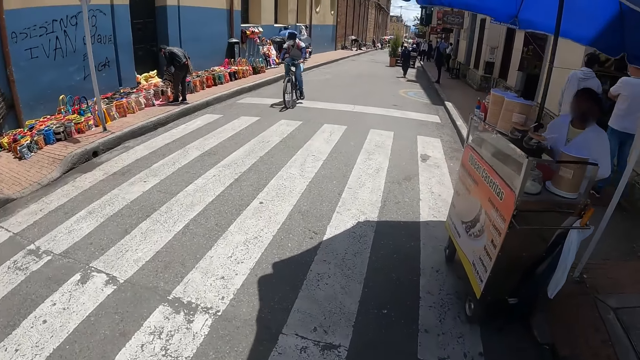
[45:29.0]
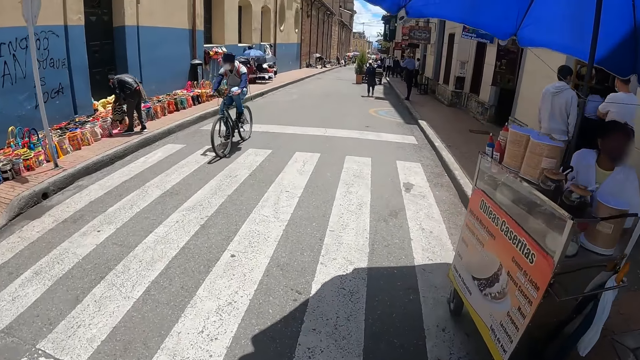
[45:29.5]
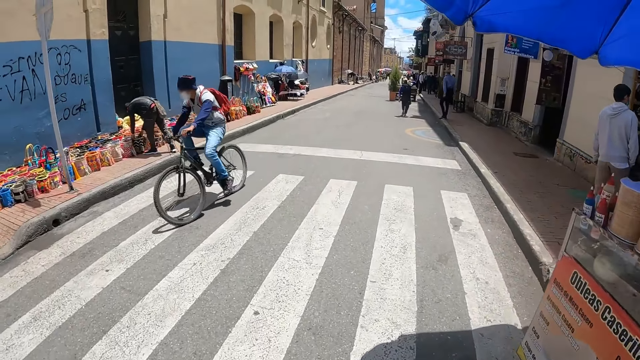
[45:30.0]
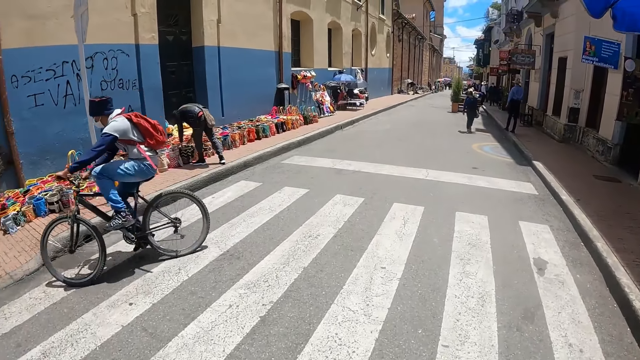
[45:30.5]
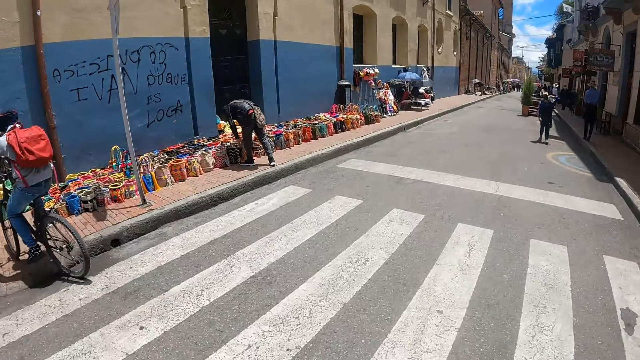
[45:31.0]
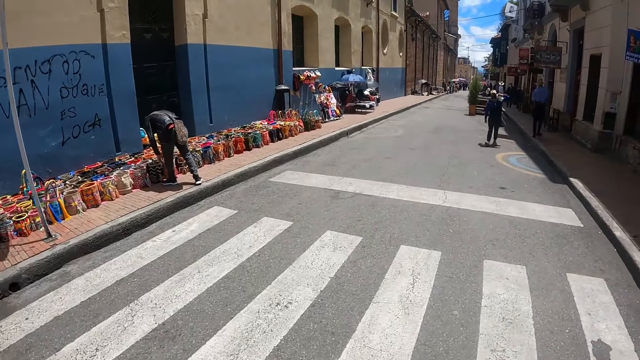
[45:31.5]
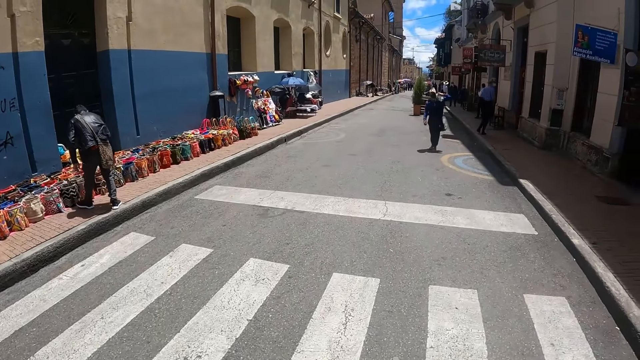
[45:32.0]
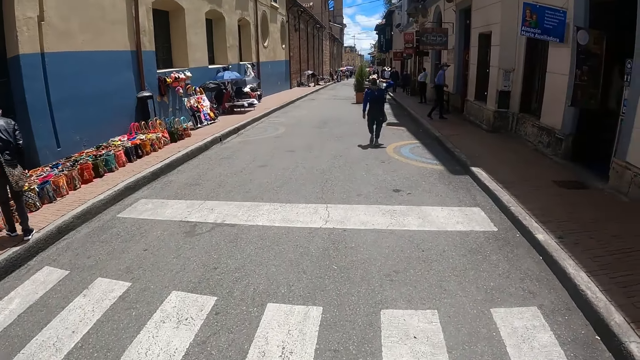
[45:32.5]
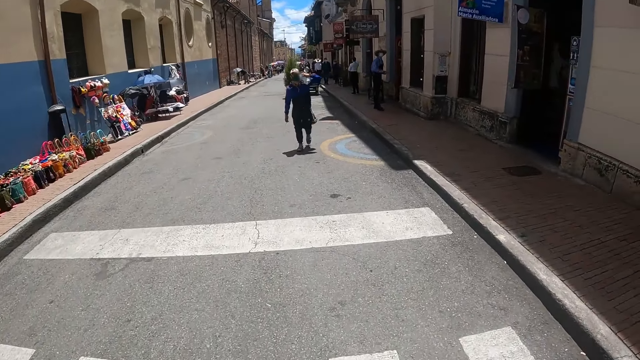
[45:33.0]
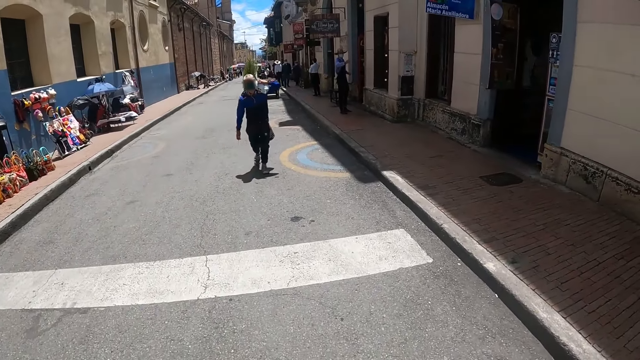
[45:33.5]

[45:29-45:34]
The camera wearer walks in the street.

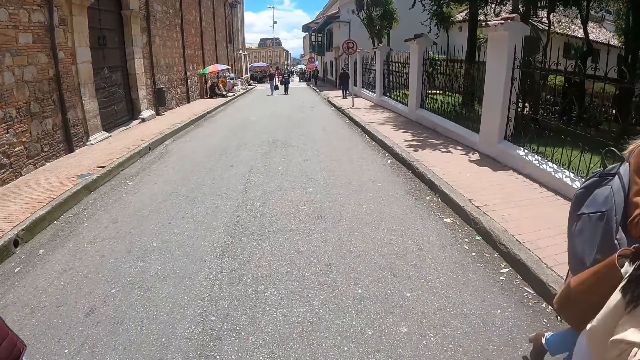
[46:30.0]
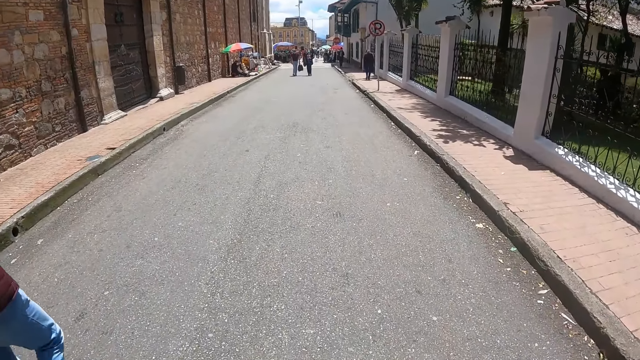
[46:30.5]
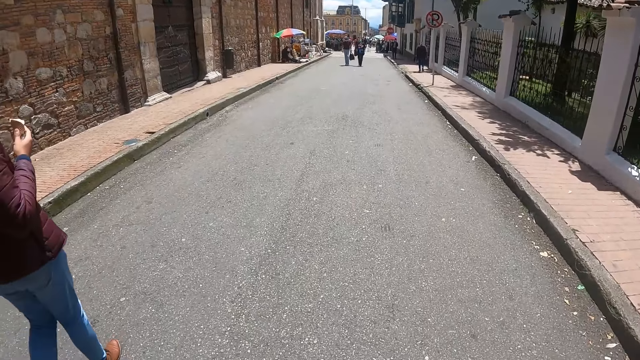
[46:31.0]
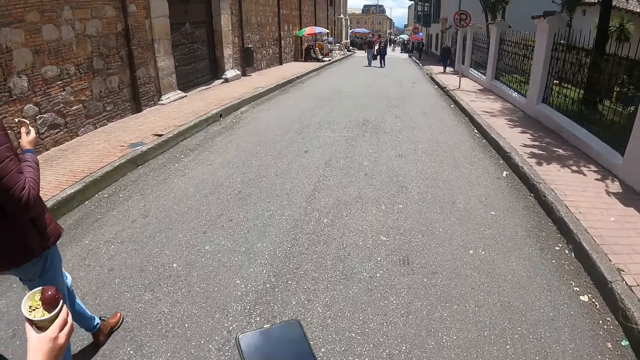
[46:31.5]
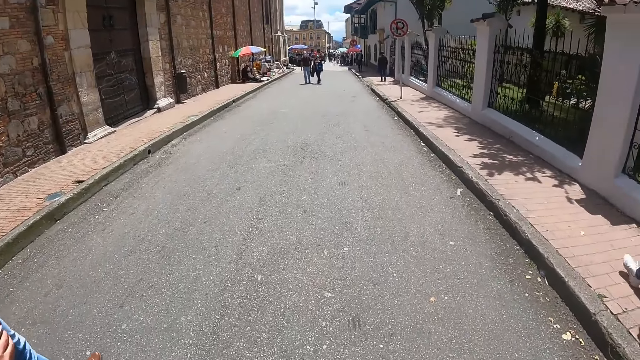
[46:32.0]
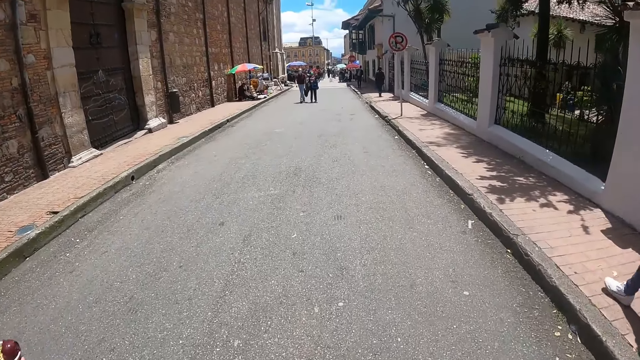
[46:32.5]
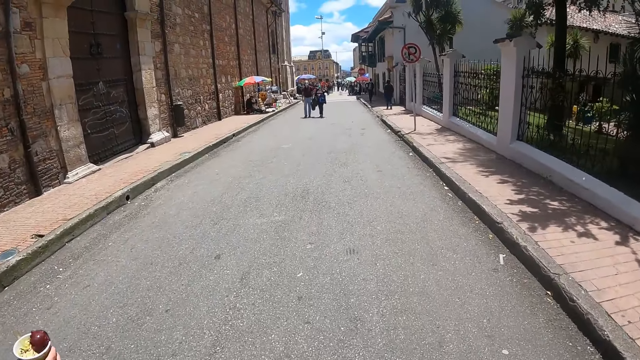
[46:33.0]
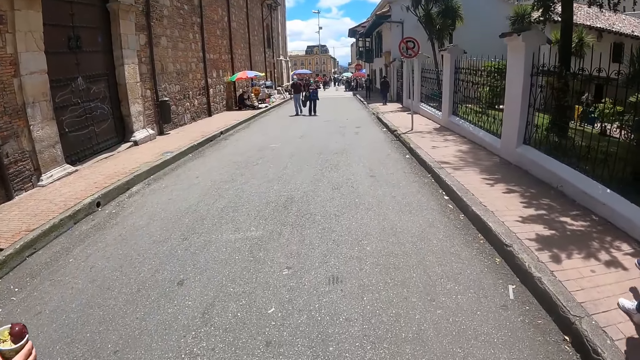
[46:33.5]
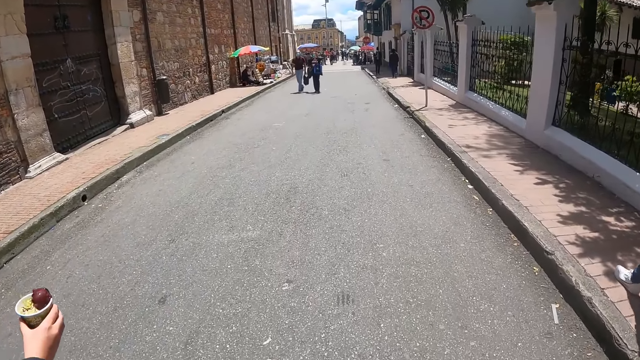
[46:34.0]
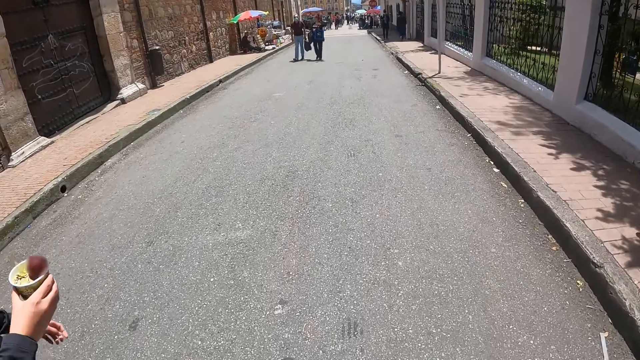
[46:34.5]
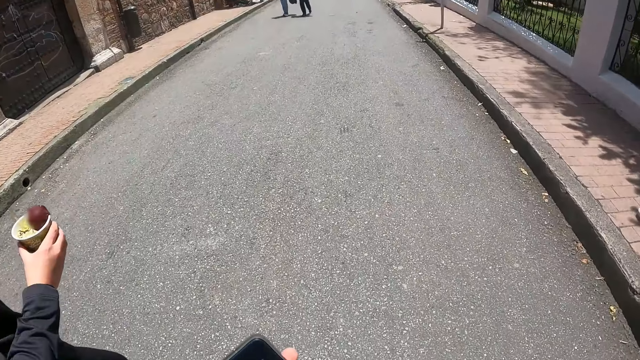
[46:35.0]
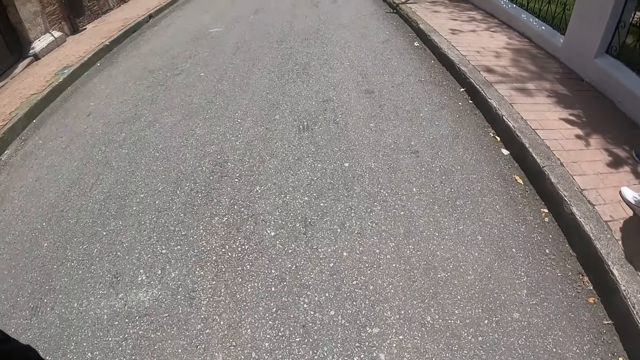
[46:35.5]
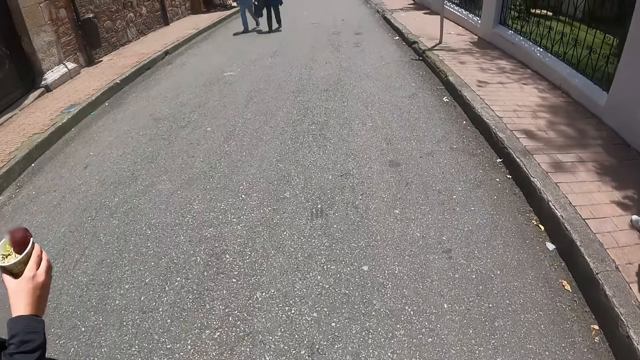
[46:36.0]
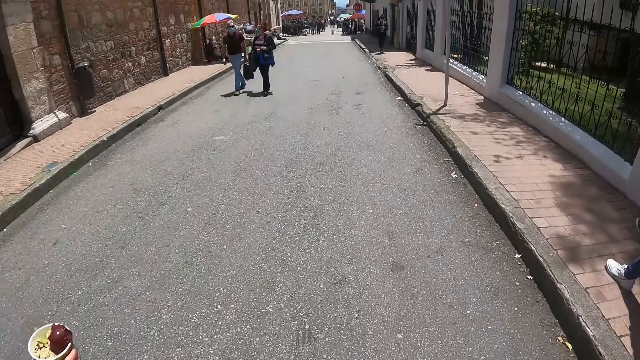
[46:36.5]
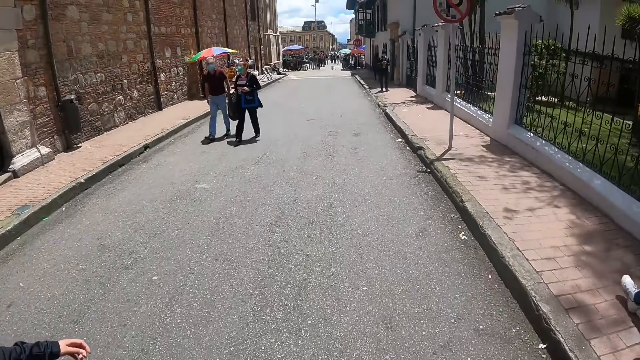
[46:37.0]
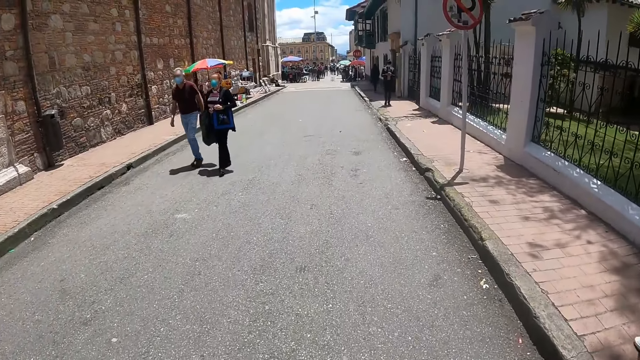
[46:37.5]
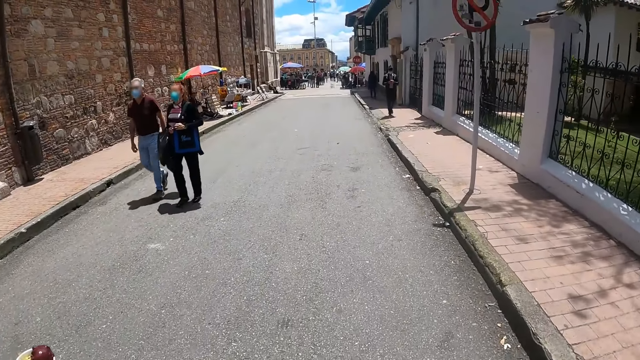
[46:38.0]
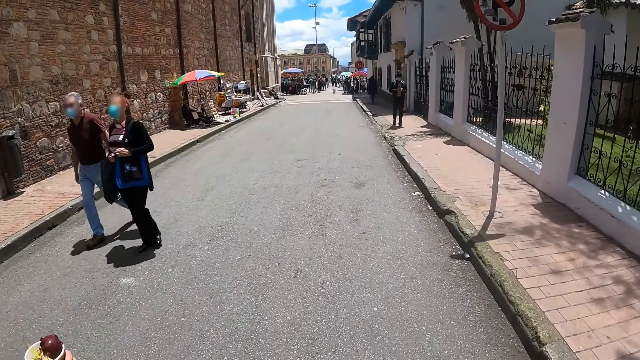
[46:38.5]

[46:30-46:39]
The camera wearer operates the phone. They hold the phone. They walk on the road.

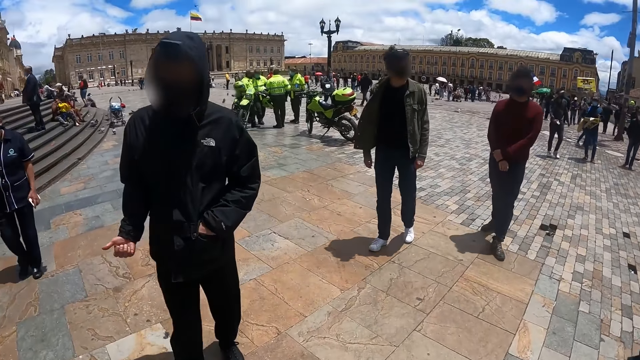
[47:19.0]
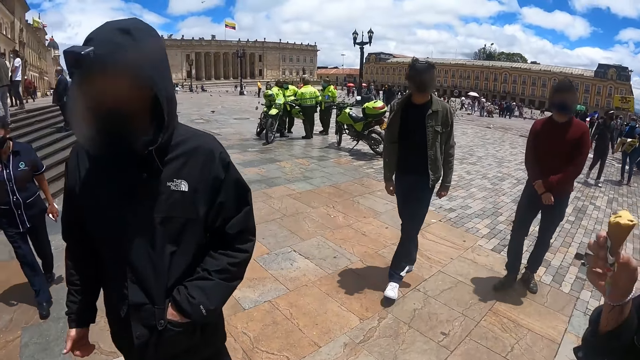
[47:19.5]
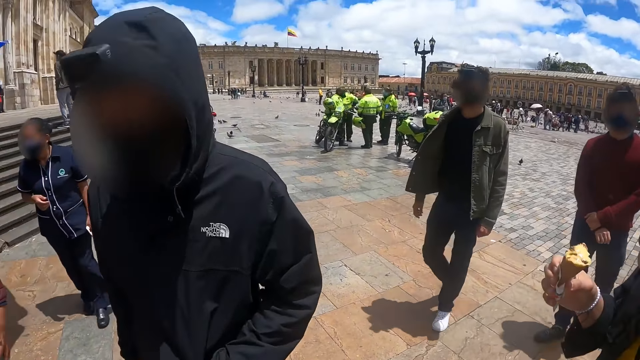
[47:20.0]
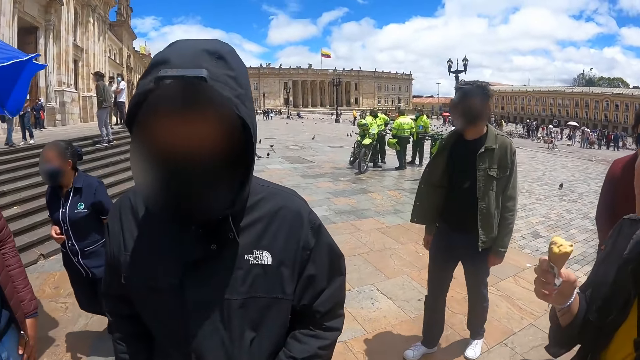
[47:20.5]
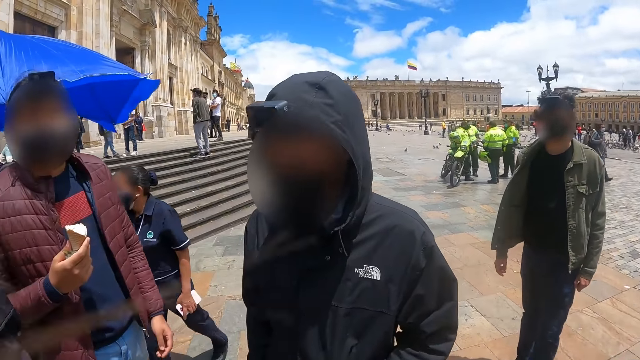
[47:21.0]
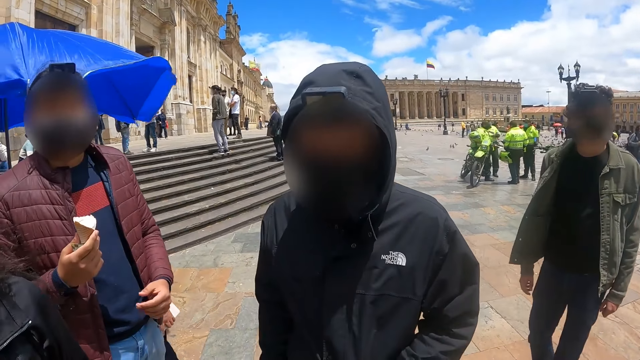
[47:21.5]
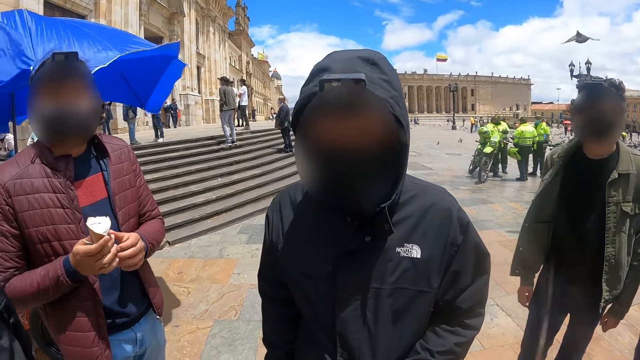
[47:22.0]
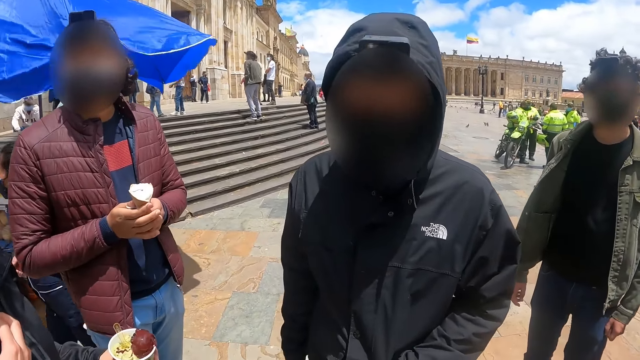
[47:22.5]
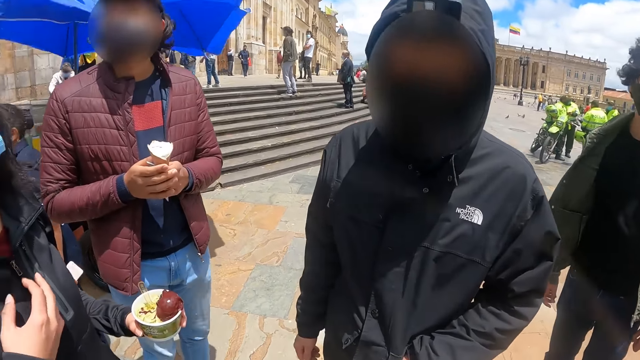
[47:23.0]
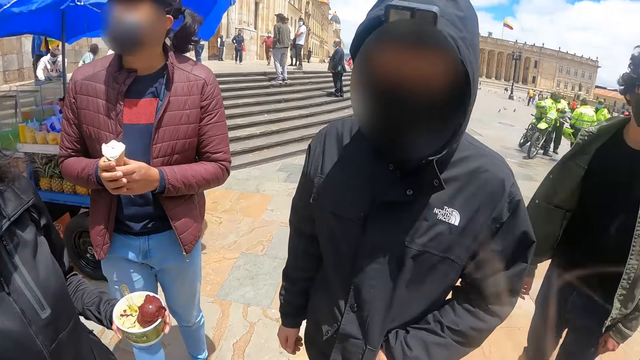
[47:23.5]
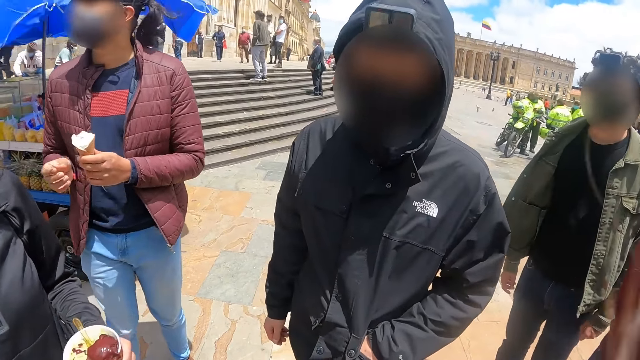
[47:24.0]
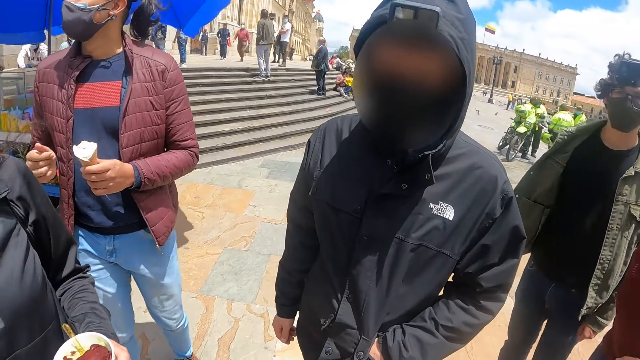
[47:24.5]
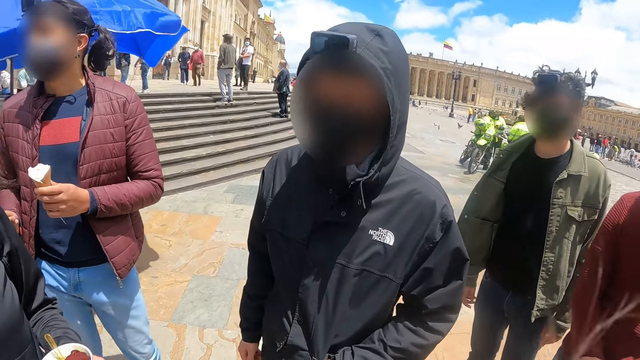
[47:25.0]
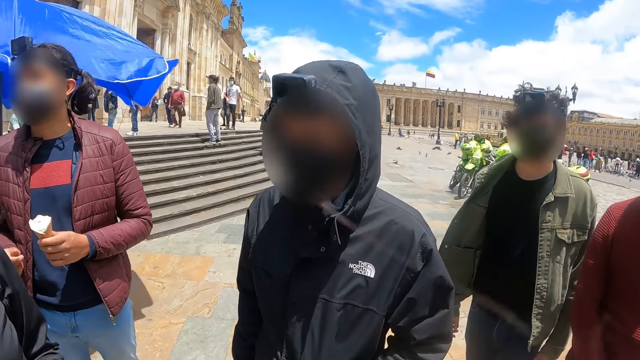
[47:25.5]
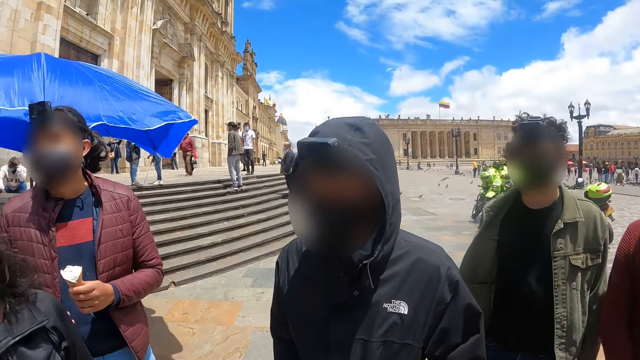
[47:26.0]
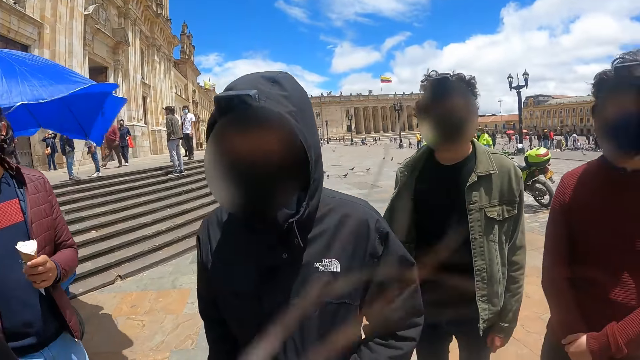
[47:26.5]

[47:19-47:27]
The camera wearer talks to a person. They look around. They interact with other people.
